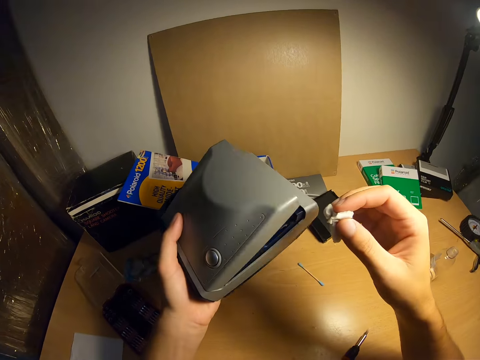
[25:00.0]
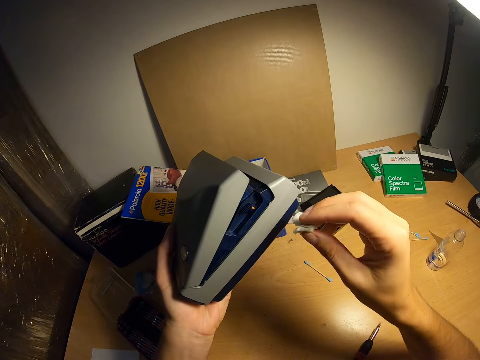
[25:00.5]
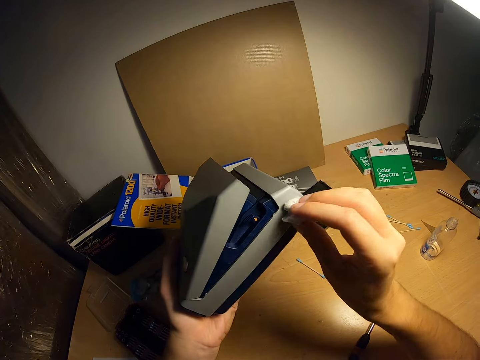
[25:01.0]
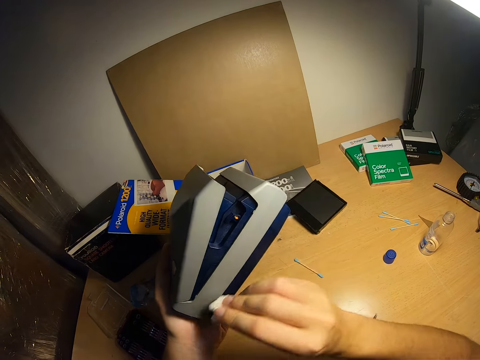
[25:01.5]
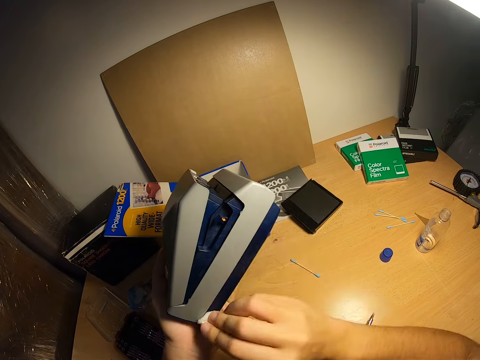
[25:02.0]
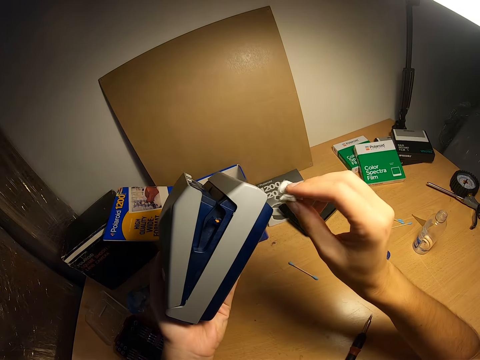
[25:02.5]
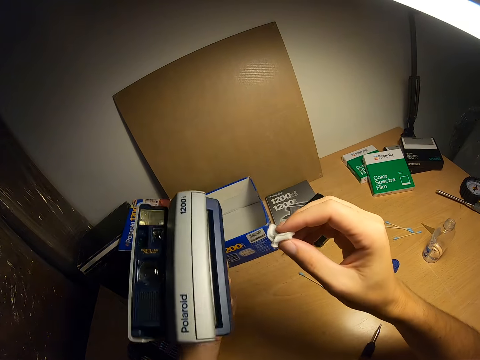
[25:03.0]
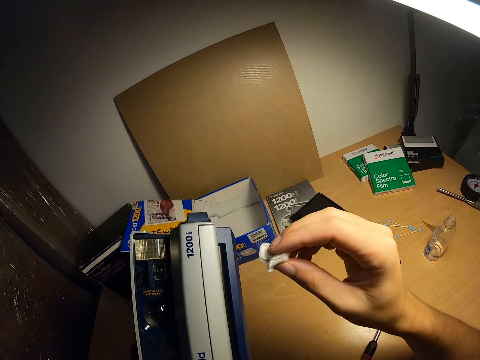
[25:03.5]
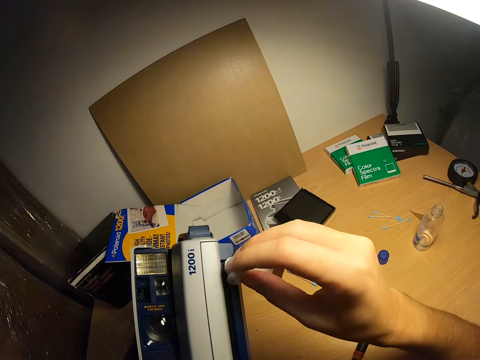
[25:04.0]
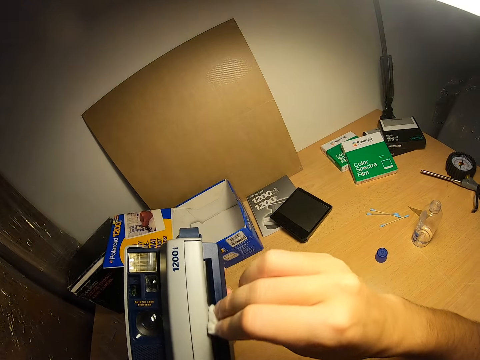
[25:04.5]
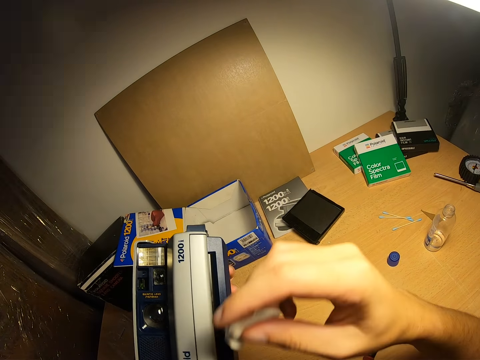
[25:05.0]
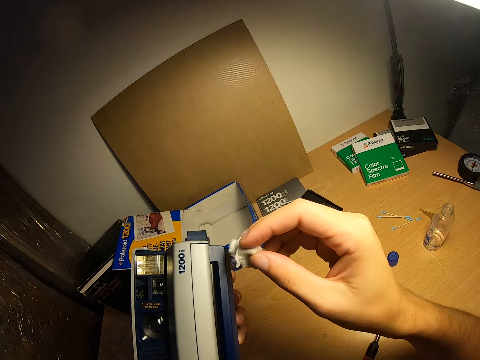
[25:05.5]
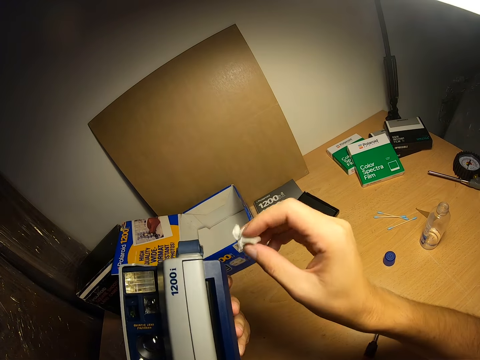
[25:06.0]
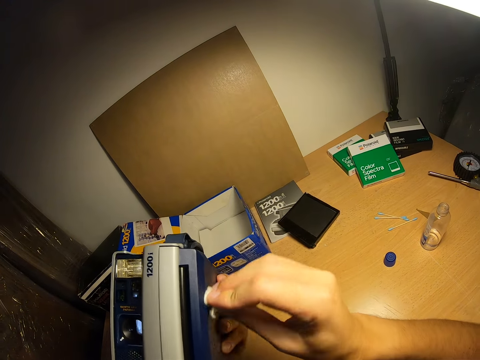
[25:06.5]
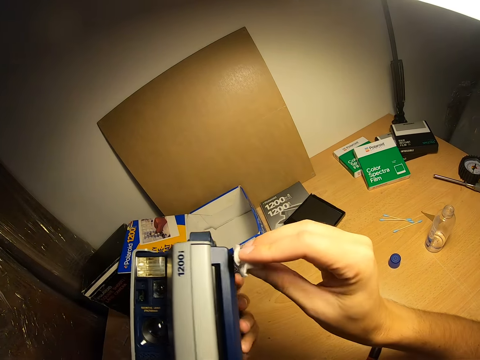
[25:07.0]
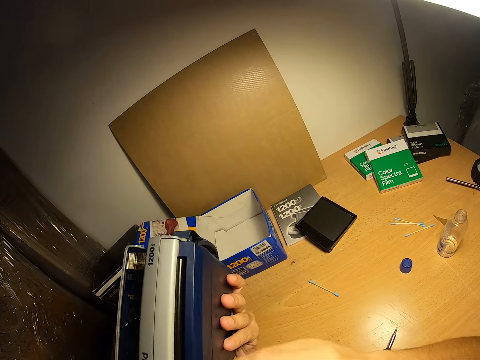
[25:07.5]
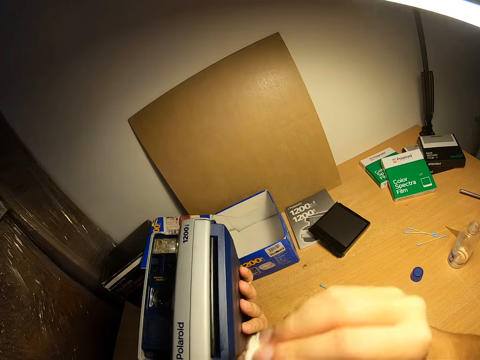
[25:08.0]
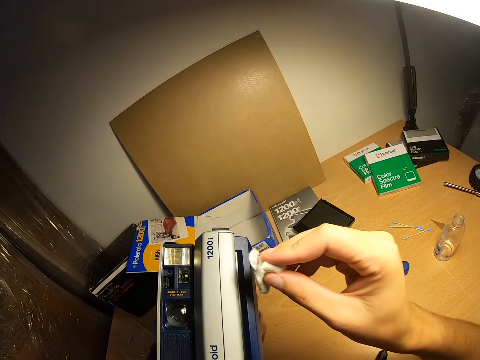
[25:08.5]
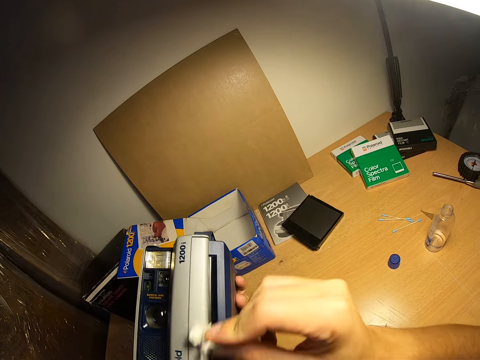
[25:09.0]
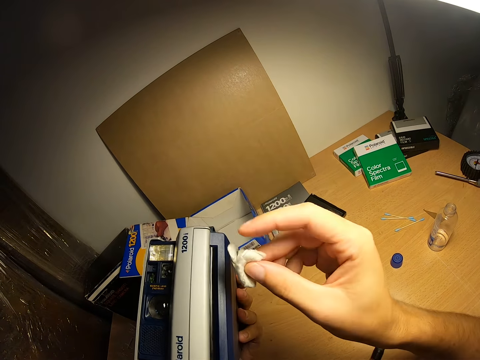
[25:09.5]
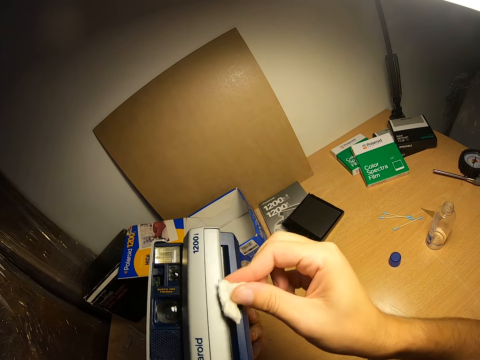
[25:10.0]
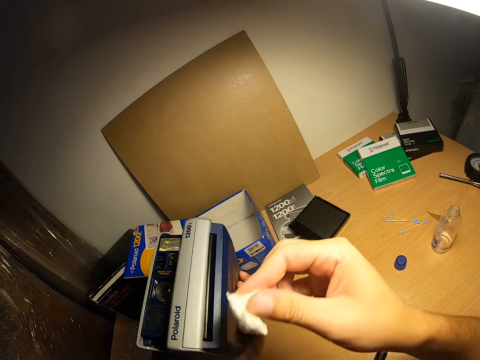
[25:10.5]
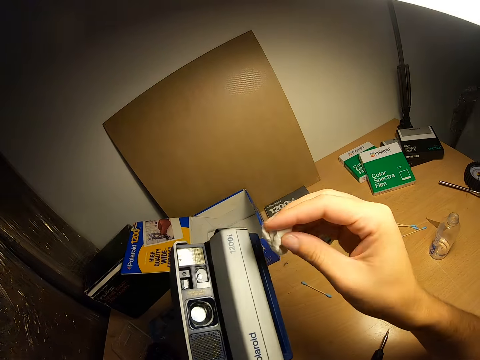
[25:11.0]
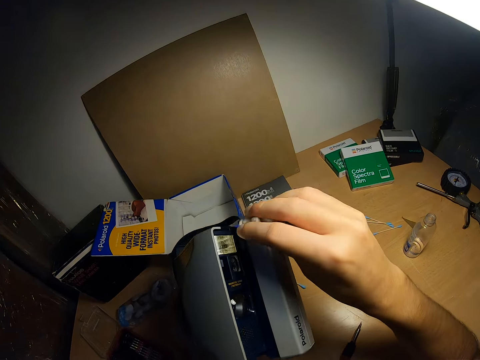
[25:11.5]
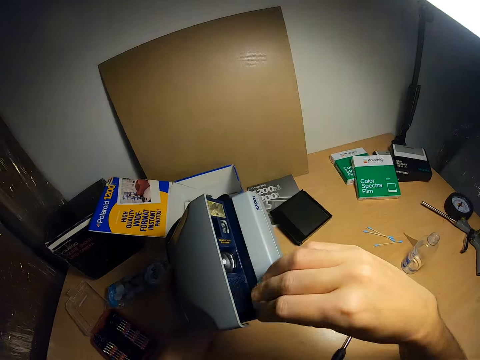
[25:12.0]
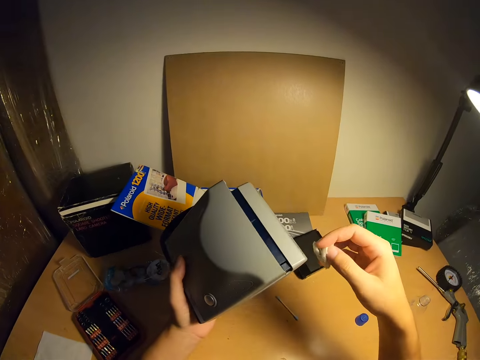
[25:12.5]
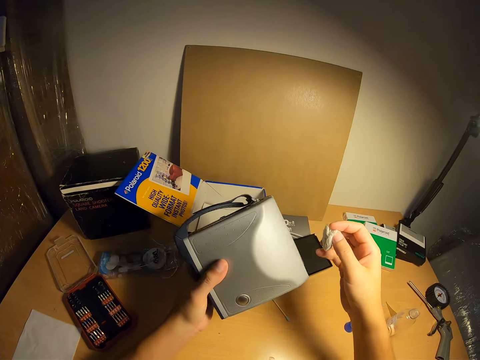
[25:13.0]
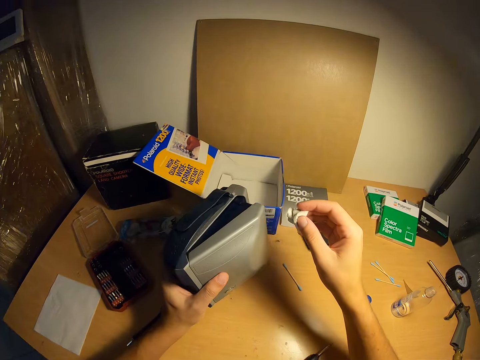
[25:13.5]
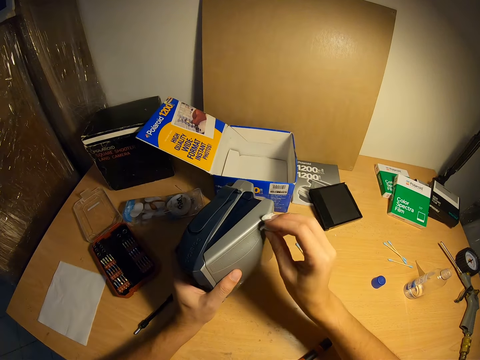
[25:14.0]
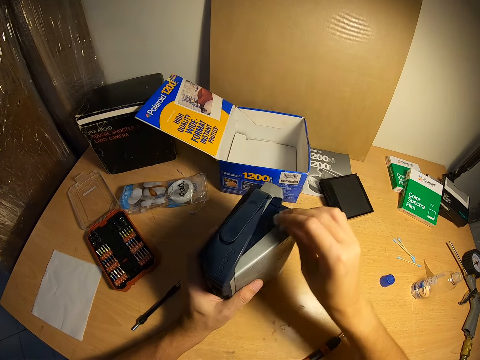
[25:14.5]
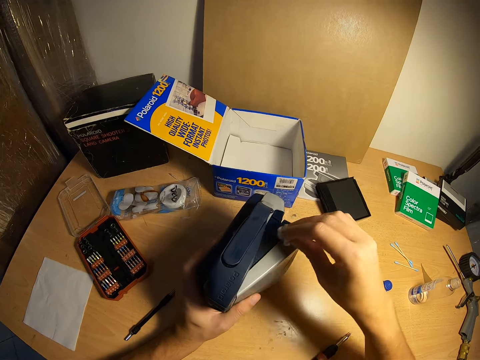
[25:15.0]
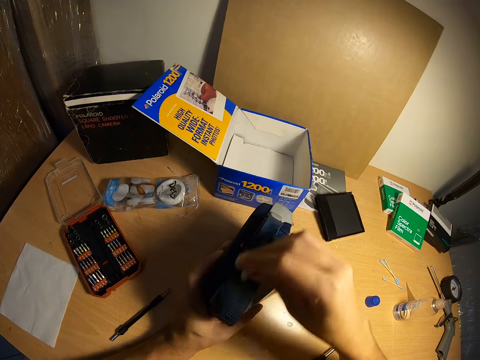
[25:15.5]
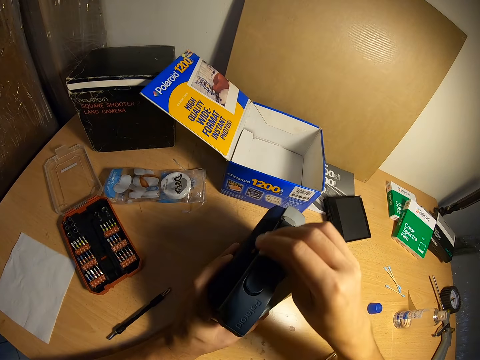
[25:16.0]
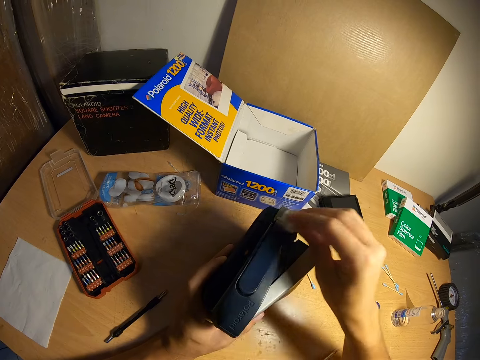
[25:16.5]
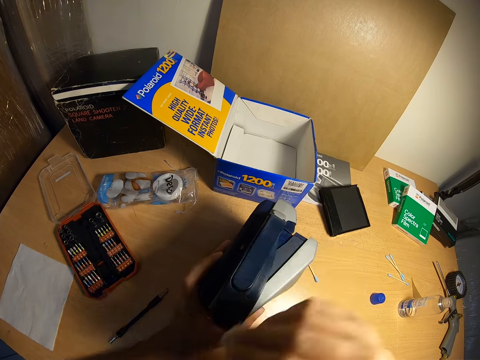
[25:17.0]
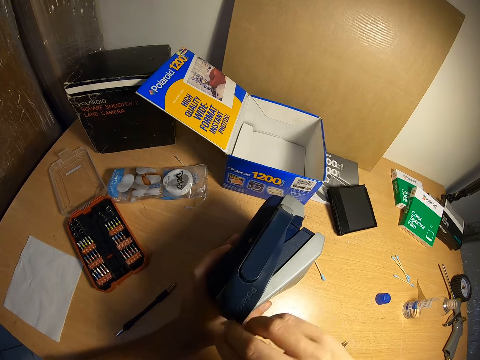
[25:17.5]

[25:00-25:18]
The camera wearer holds the piece of cloth. They wipe the camera. They hold the piece of cloth. They wipe the camera. They hold the piece of cloth. They wipe the camera. They put the camera on the table.

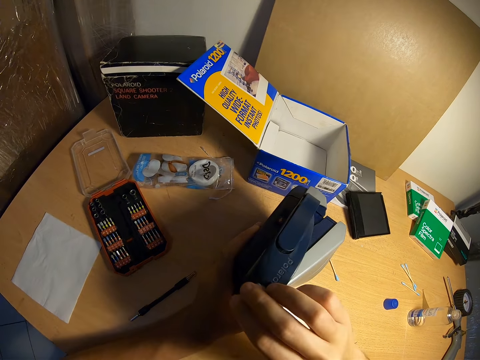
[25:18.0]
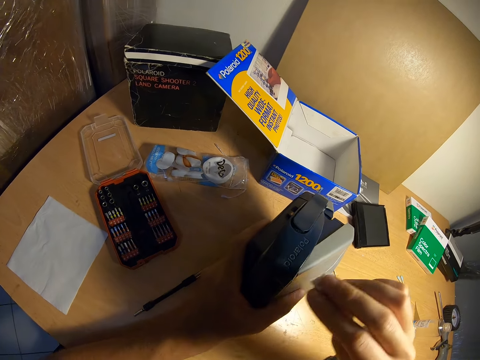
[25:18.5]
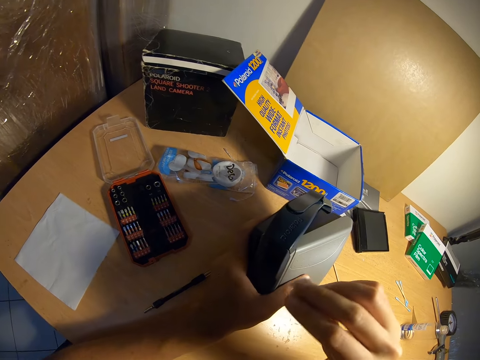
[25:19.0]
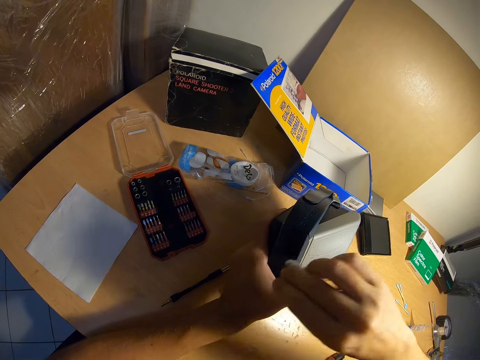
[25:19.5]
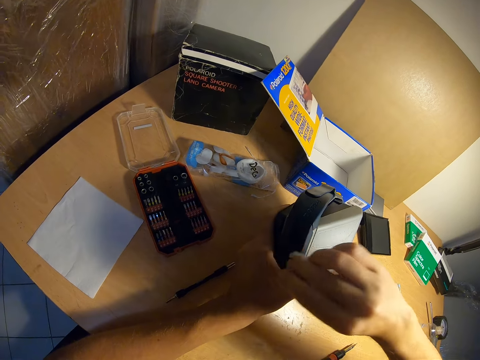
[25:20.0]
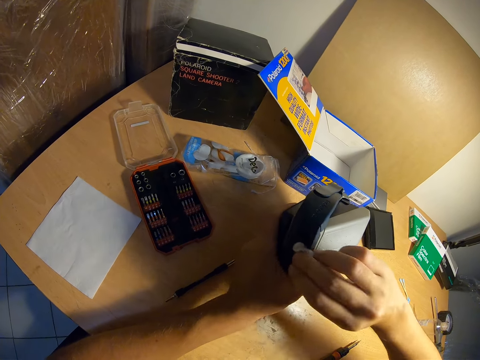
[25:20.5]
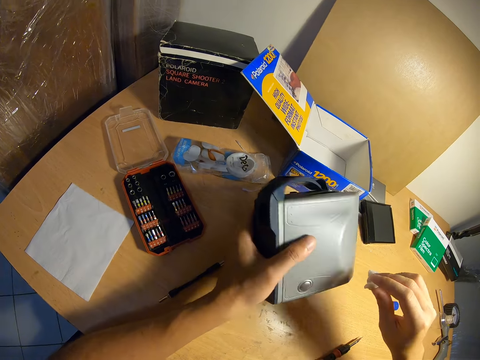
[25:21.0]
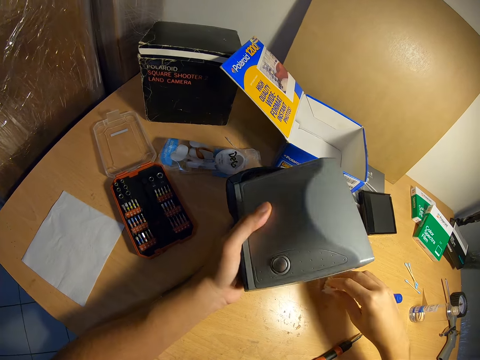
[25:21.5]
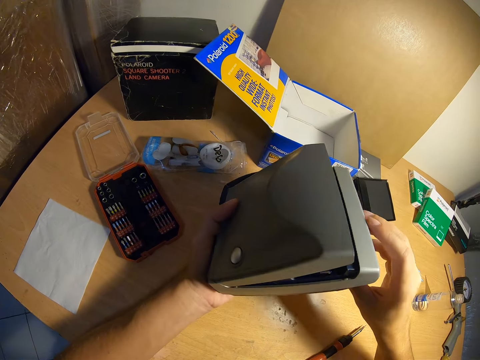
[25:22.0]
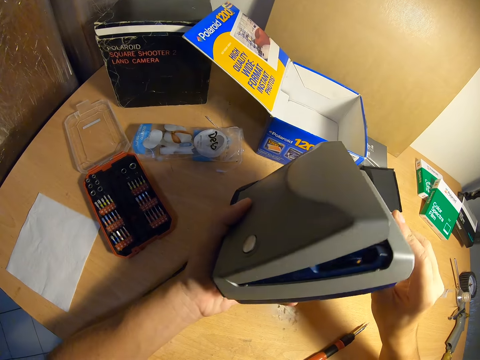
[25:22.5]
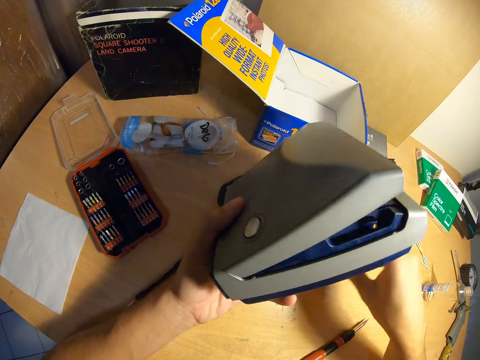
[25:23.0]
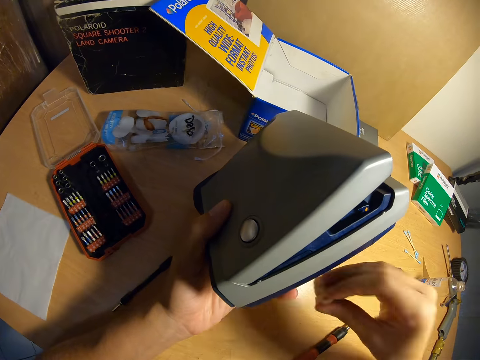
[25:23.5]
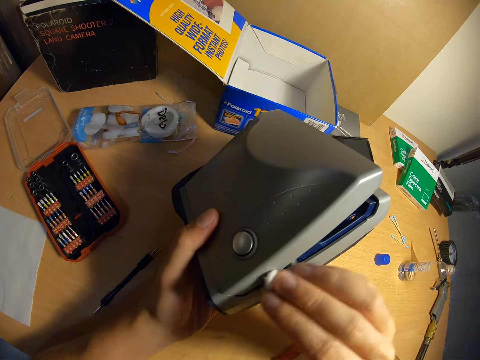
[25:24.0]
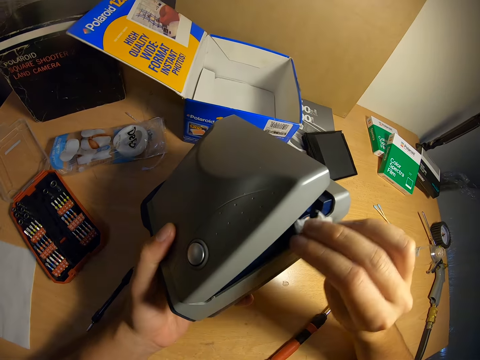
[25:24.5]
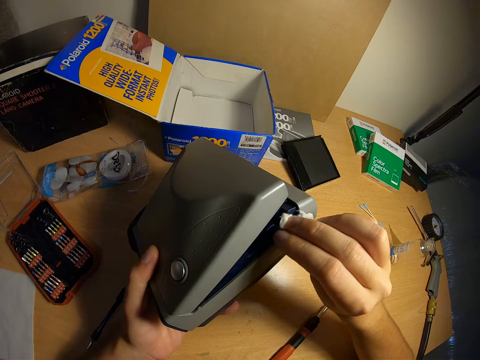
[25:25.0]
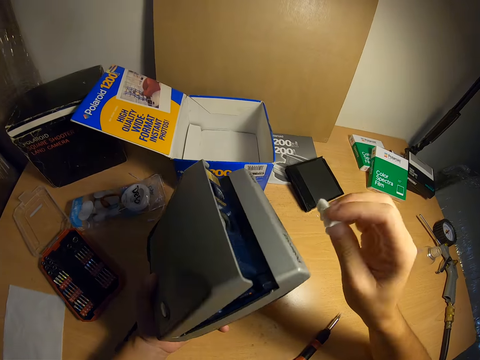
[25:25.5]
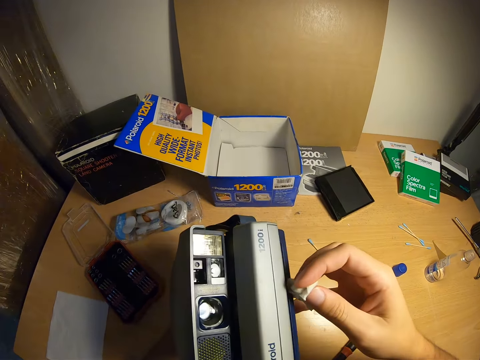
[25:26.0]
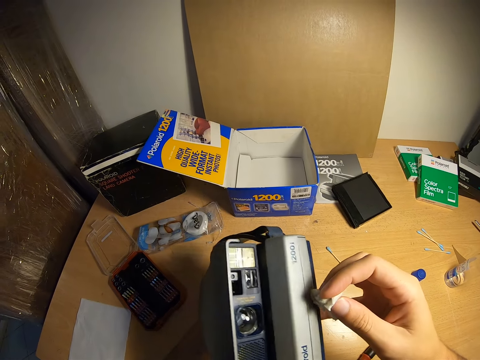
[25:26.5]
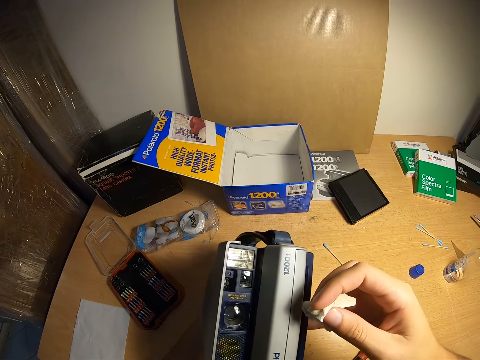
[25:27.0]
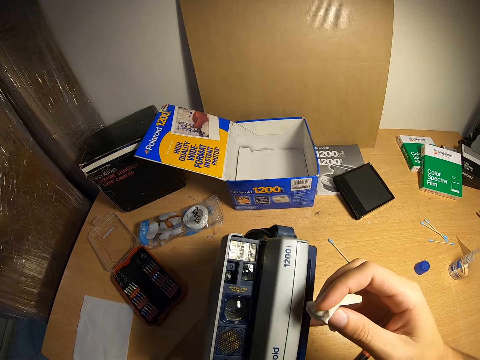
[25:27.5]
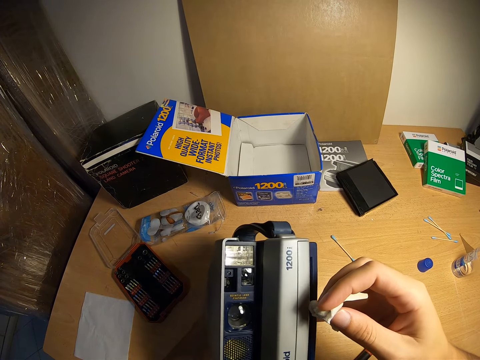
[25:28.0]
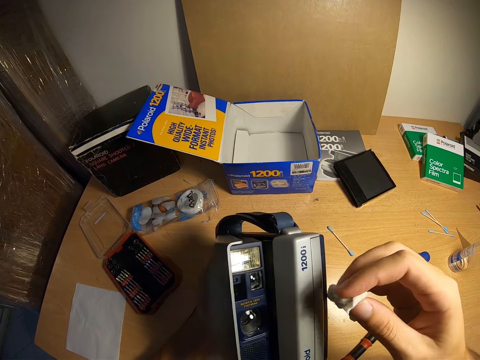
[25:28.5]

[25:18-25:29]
The camera wearer drops the cotton wool or piece of cloth on the table. They hold the camera with both hands. They pick up the cotton wool from the table. They clean the camera. They hold the piece of cloth.
